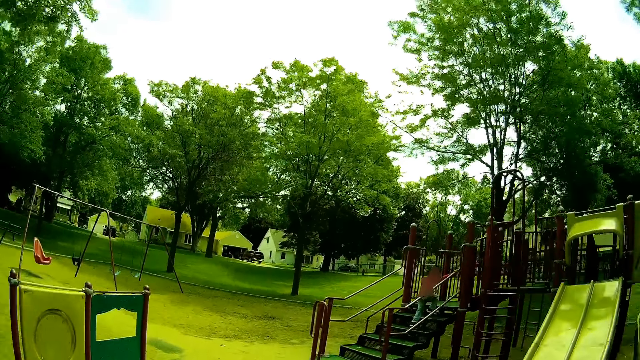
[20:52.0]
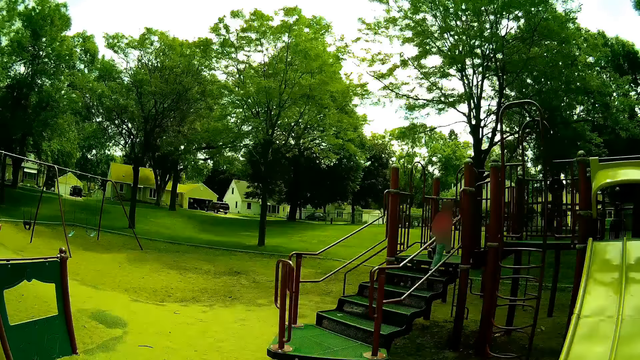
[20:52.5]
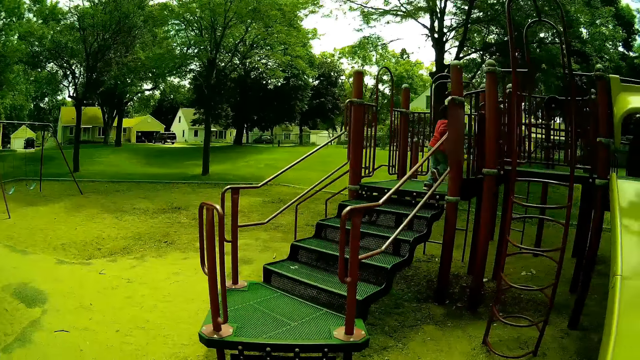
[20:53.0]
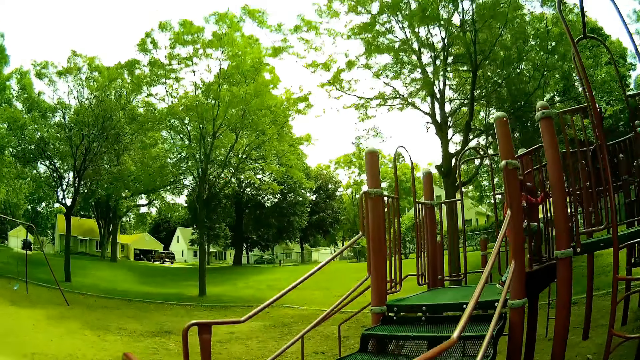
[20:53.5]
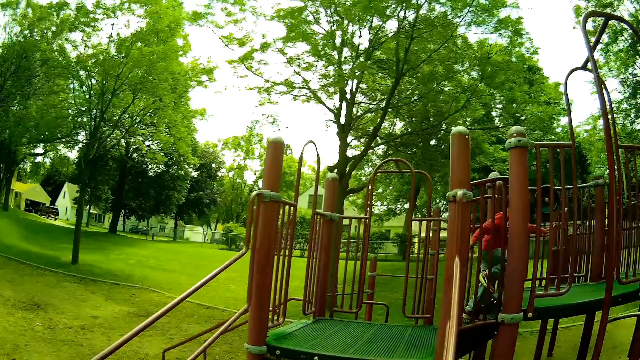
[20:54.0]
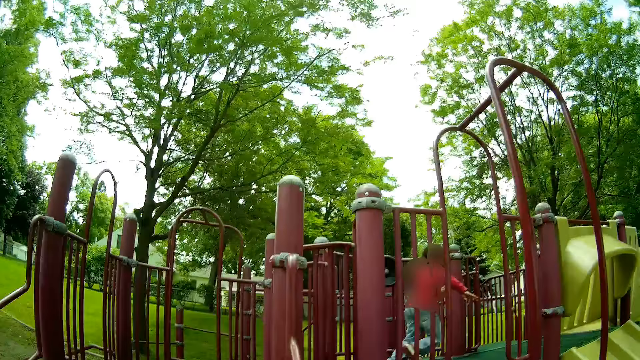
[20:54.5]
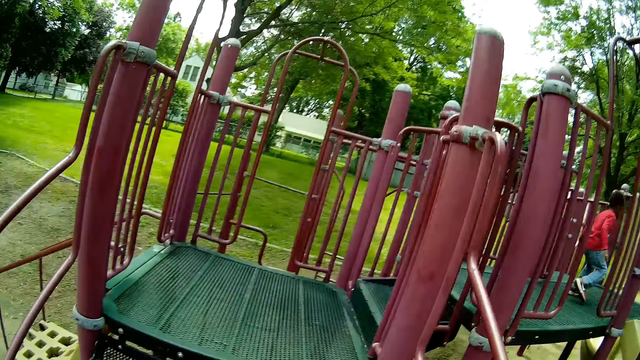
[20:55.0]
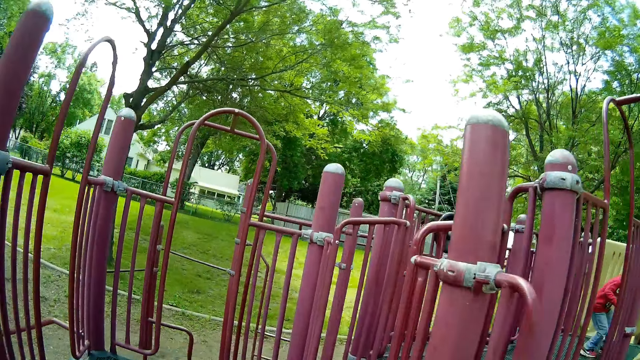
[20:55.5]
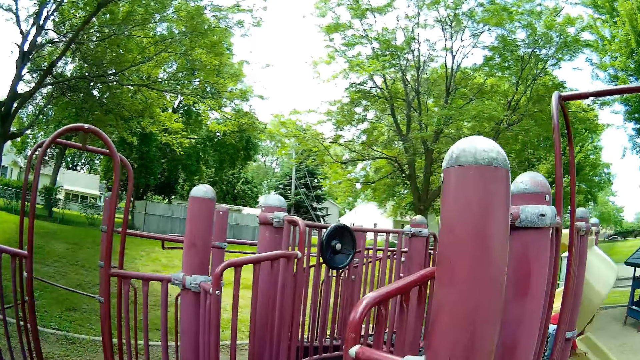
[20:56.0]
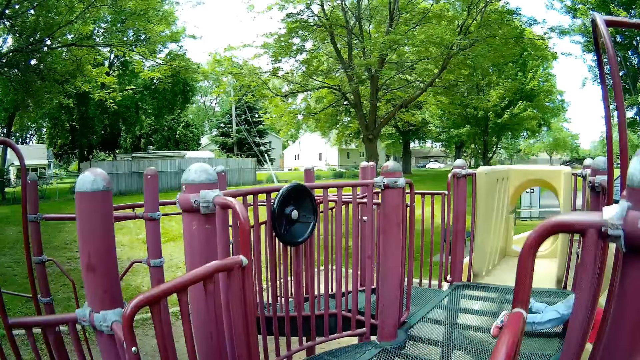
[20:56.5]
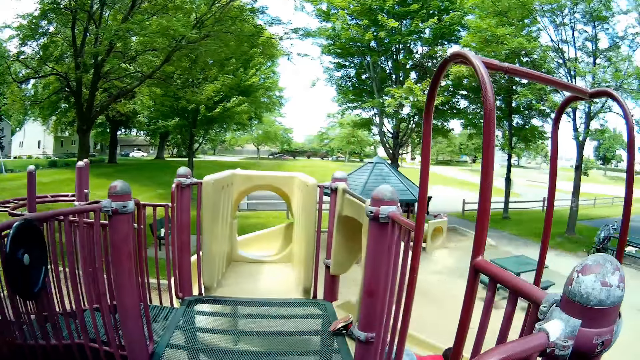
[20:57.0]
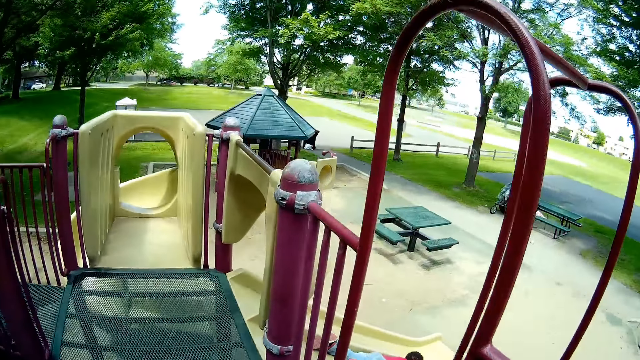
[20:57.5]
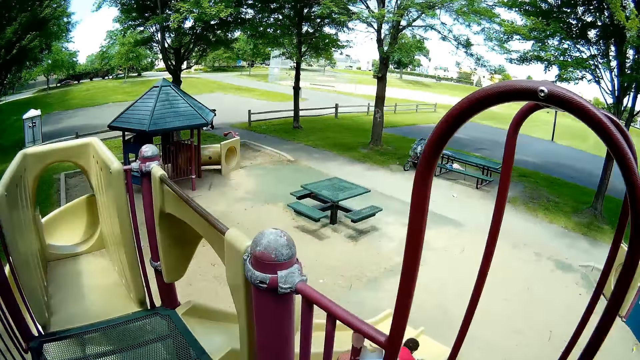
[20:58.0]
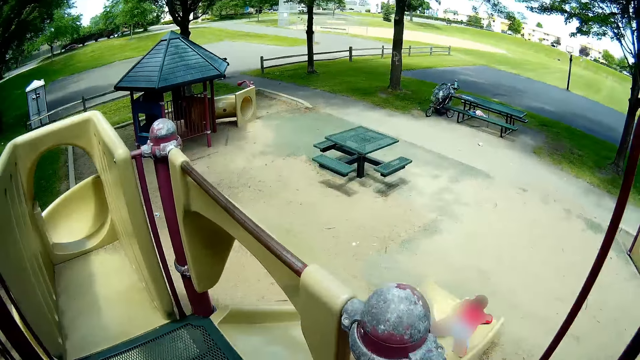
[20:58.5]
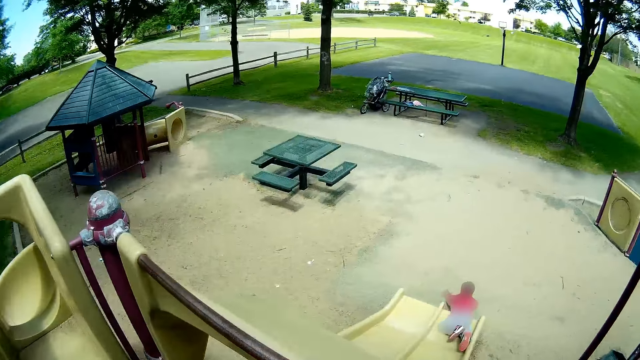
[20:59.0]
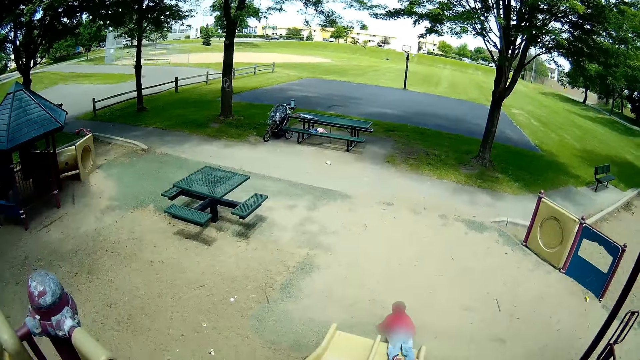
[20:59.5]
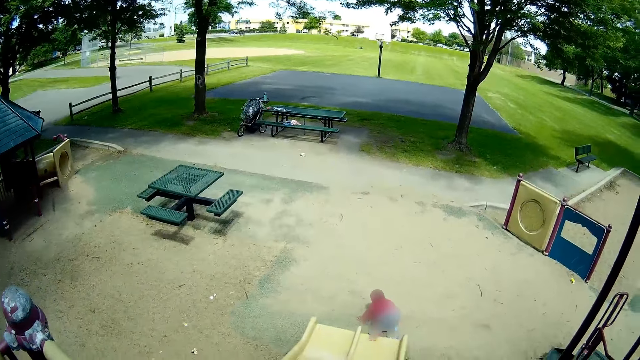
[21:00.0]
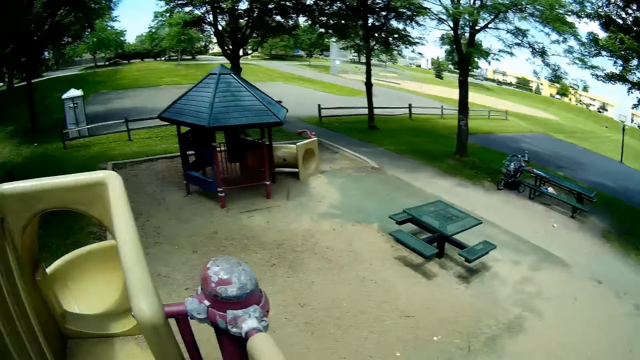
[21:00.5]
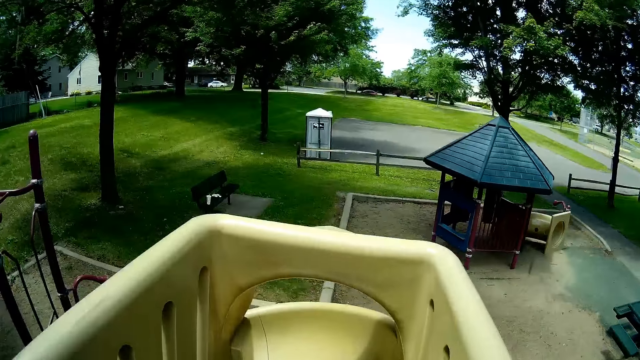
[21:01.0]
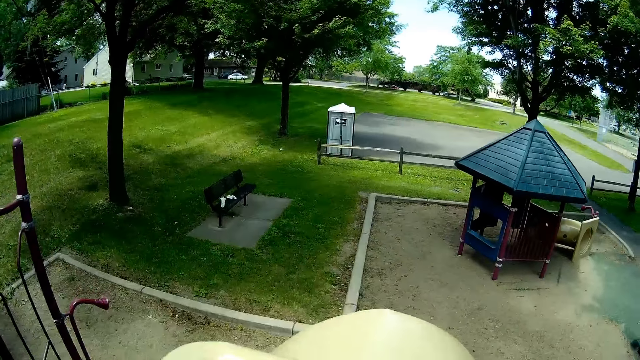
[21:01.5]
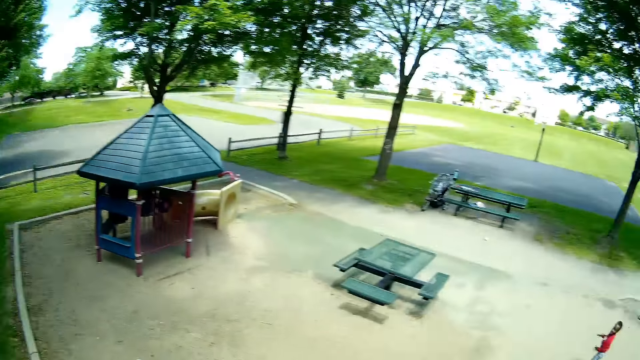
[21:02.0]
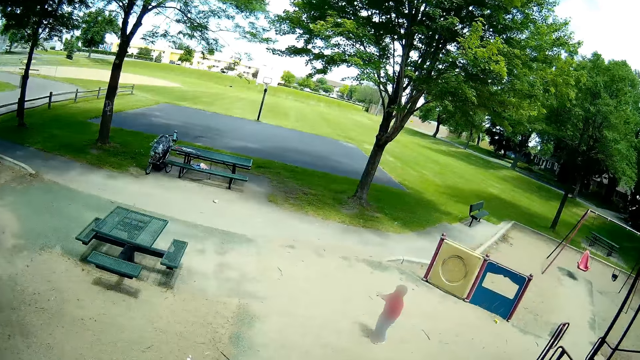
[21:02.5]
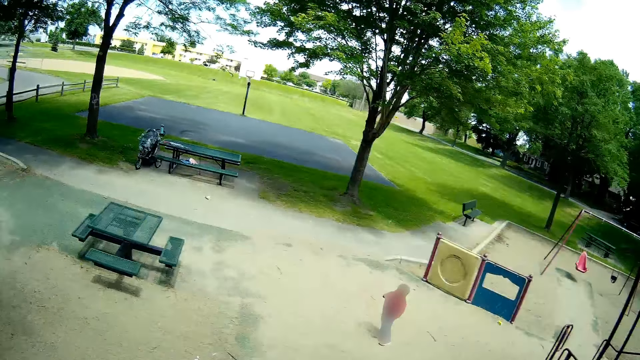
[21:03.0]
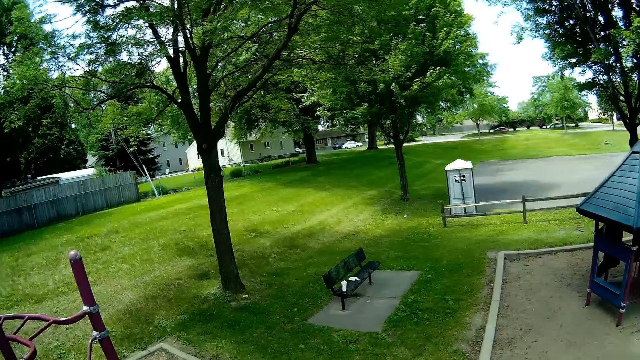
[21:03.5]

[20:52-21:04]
The camera wearer plays with the child. They make a sound. The child slides down a chute. The camera wearer looks around.

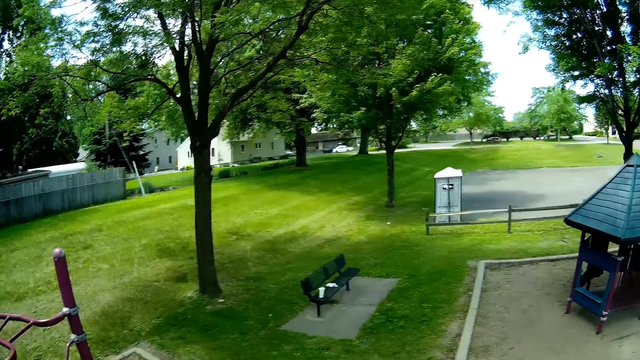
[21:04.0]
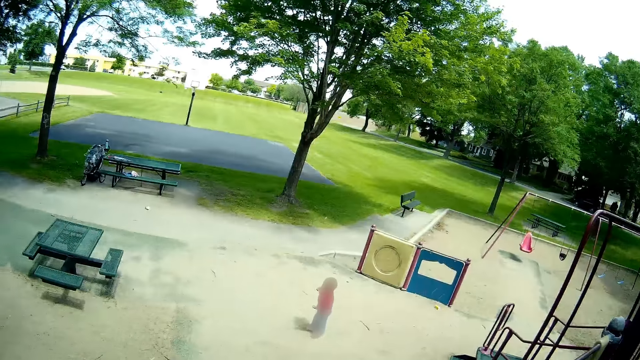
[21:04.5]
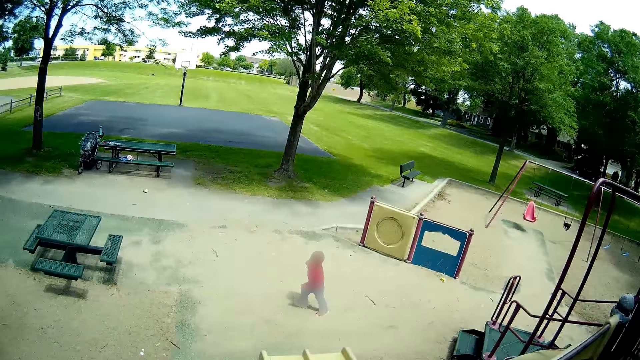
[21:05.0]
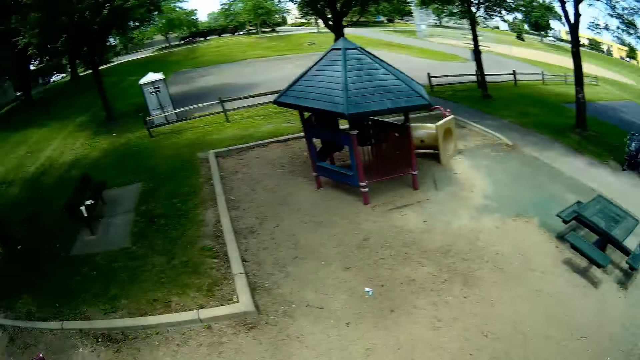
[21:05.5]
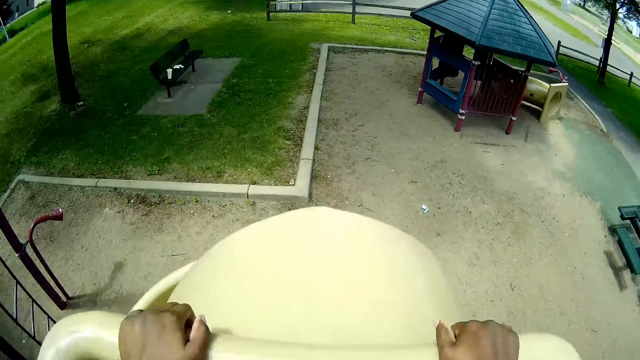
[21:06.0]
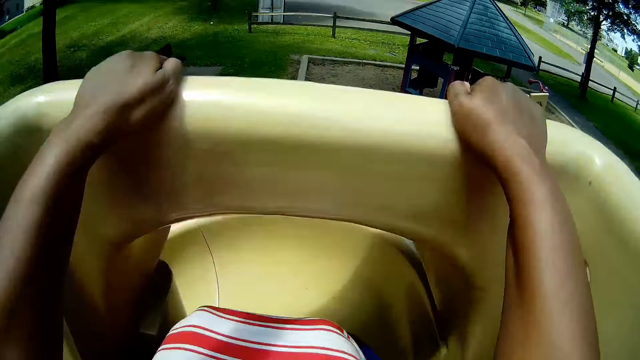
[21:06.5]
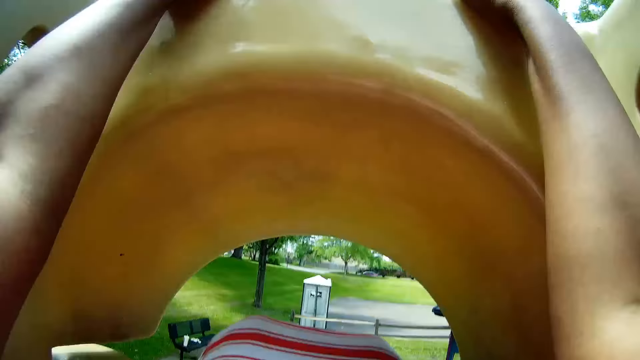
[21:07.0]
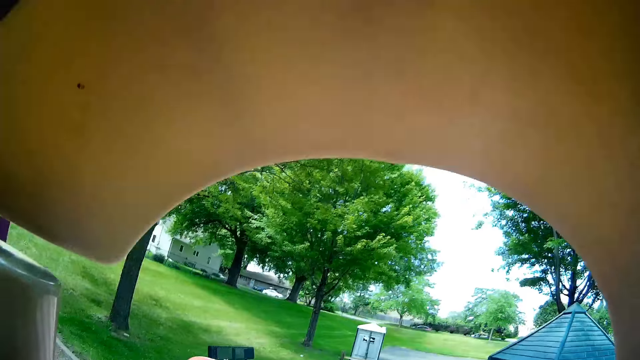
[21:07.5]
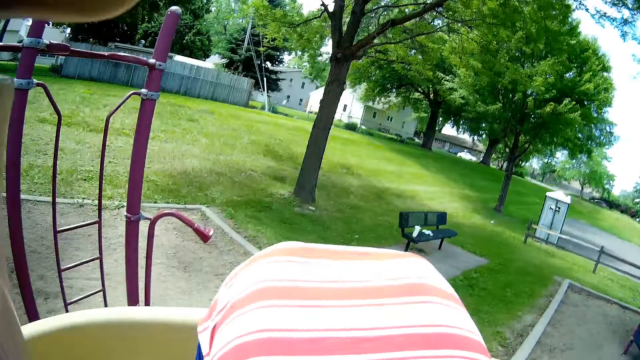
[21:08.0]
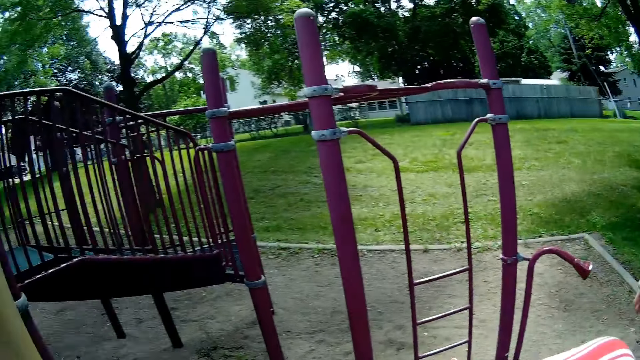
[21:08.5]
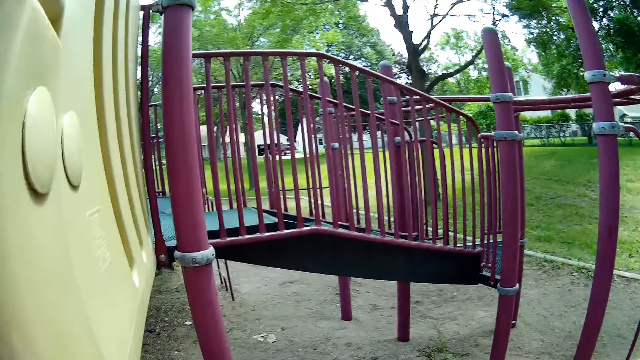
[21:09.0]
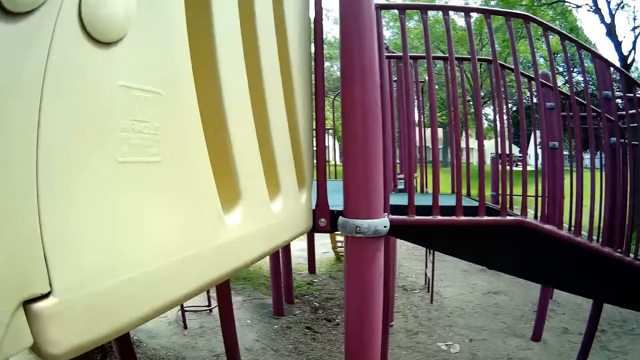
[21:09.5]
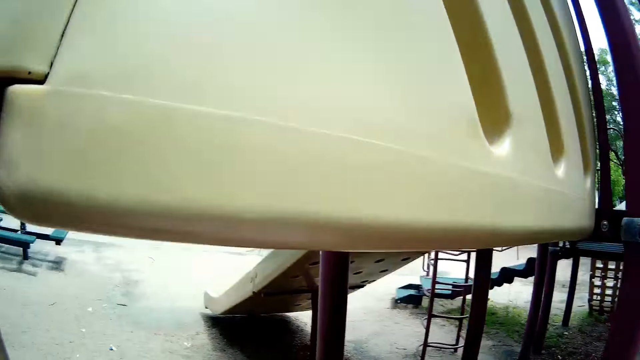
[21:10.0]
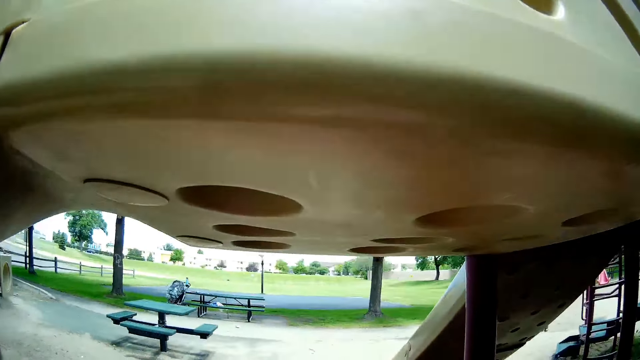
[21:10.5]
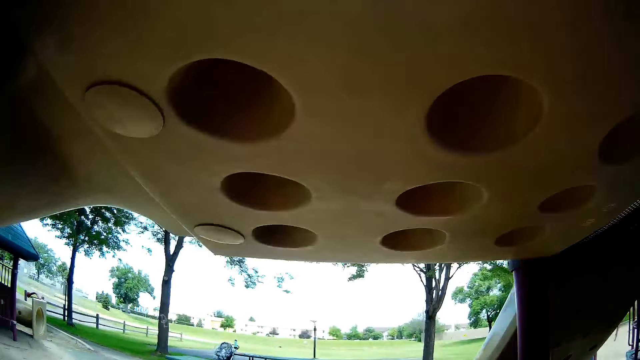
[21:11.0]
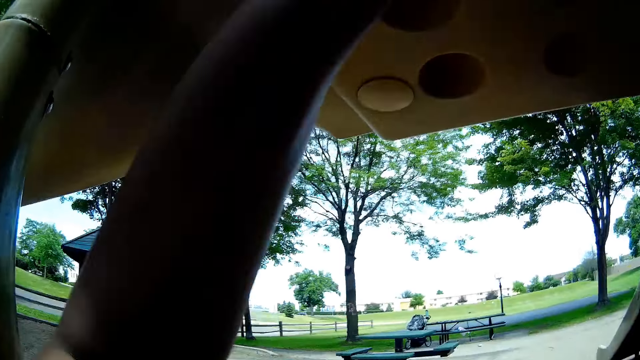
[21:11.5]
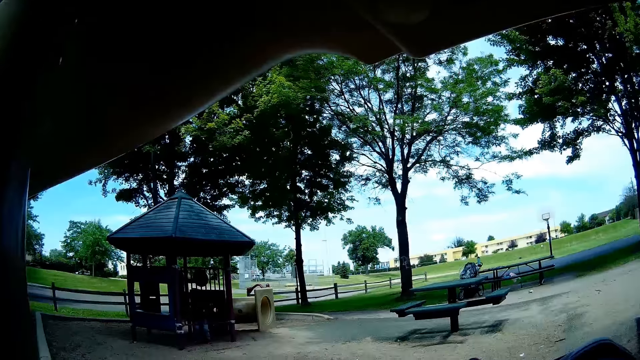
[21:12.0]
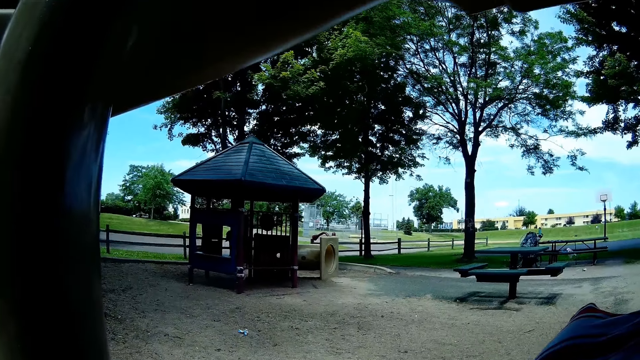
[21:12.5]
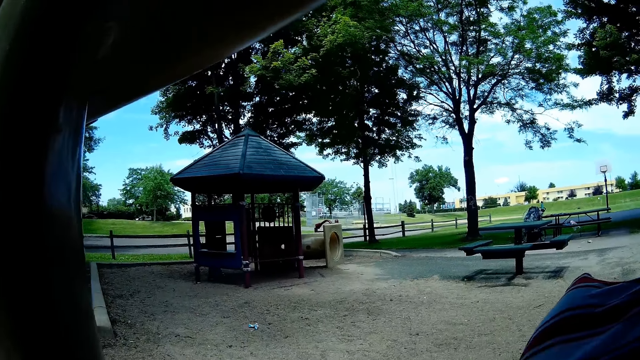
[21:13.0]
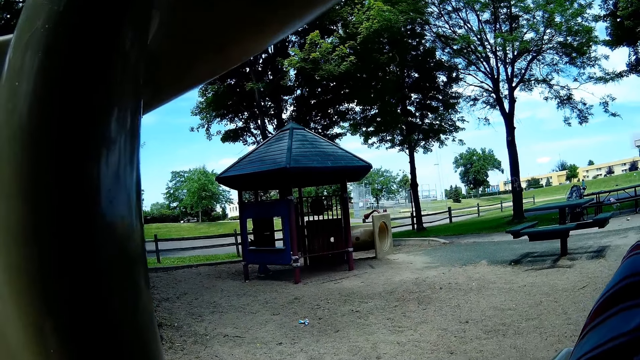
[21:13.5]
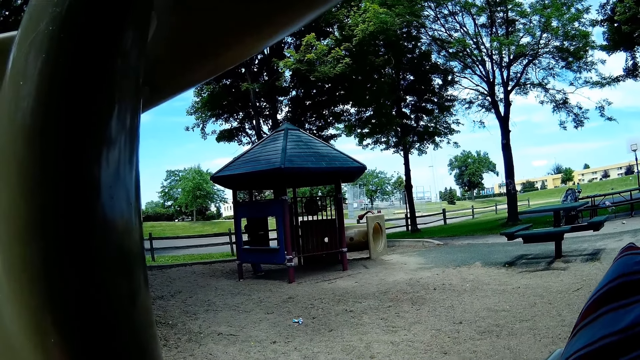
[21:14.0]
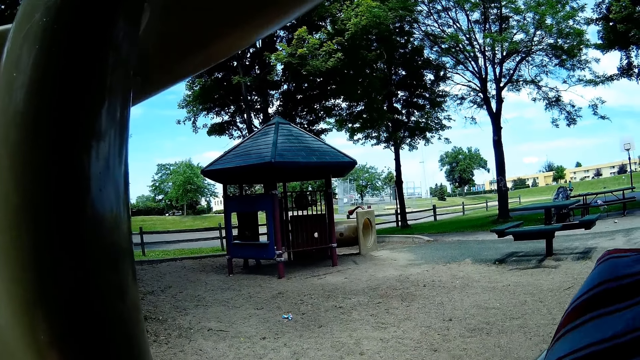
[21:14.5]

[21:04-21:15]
The camera wearer slides down a chute with both hands. They laugh.
